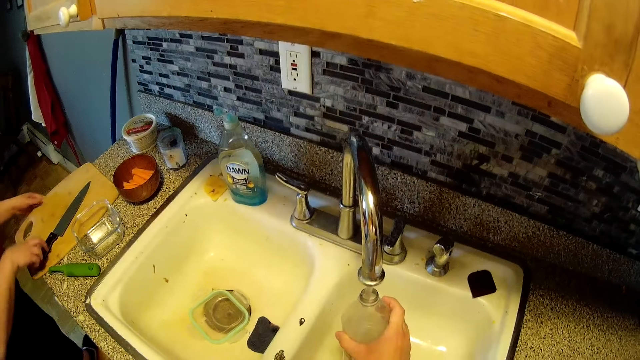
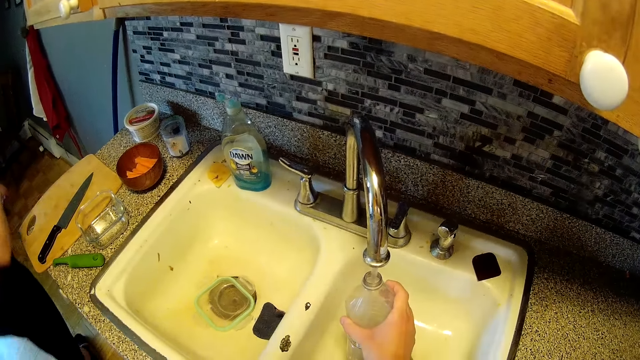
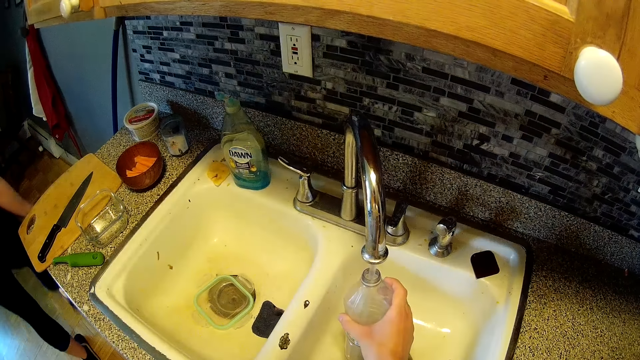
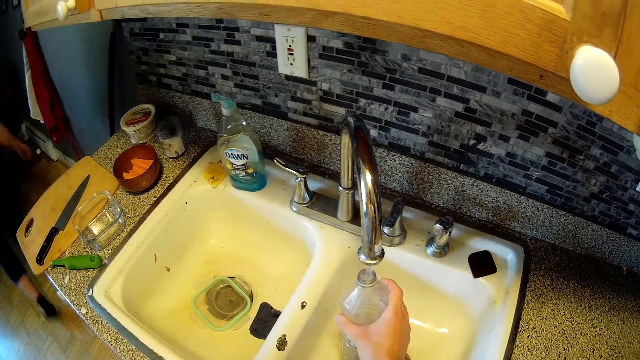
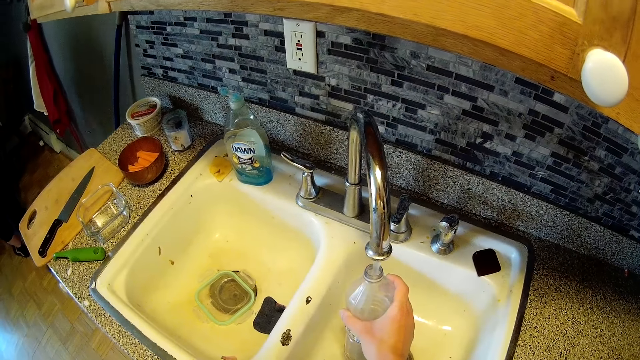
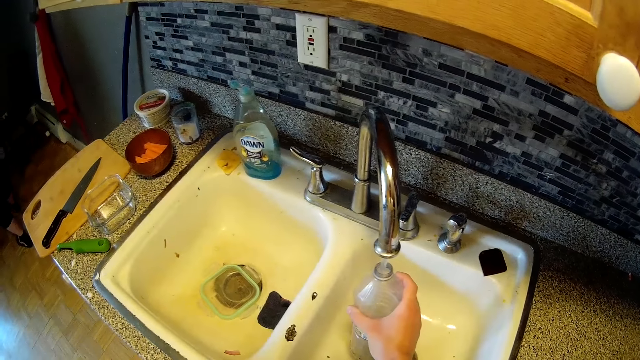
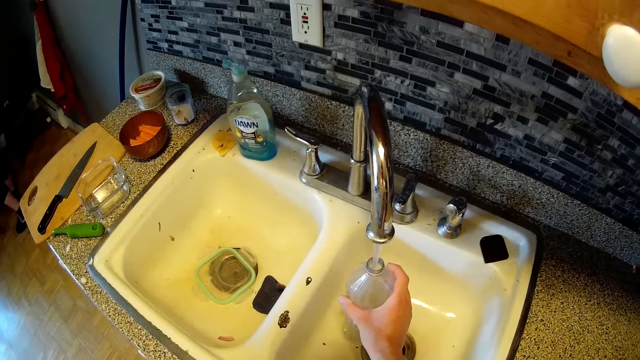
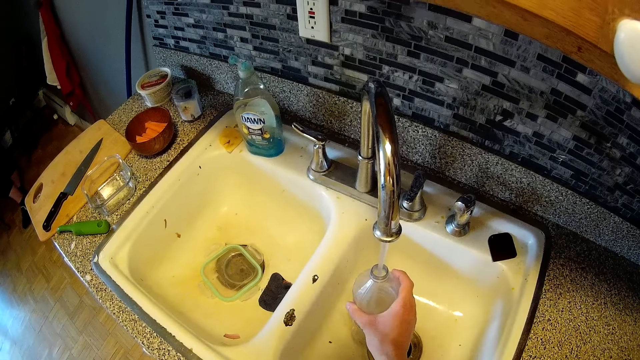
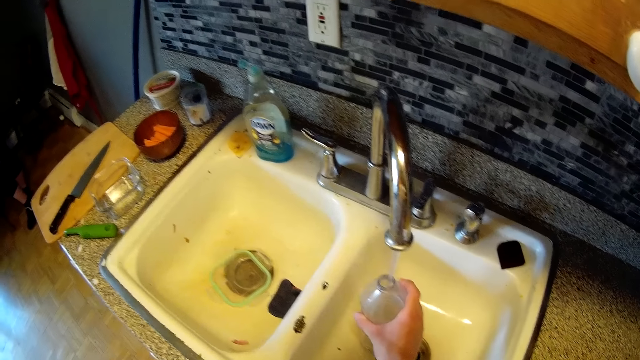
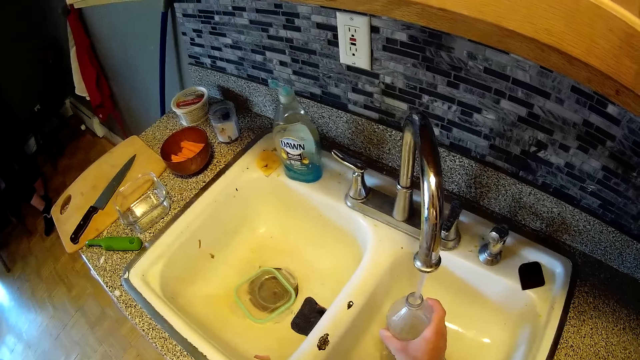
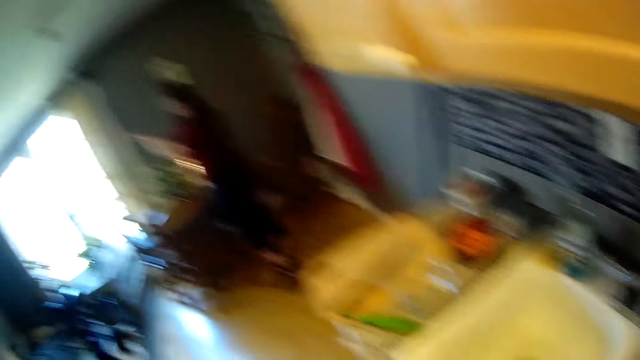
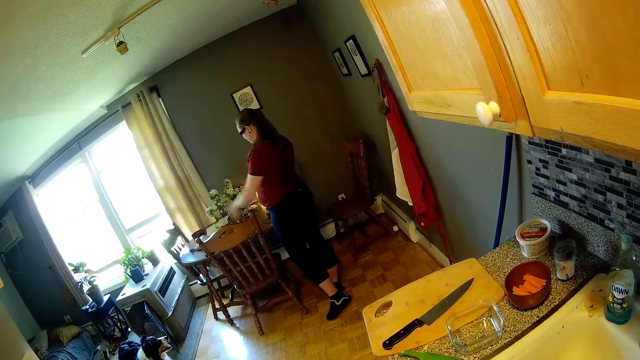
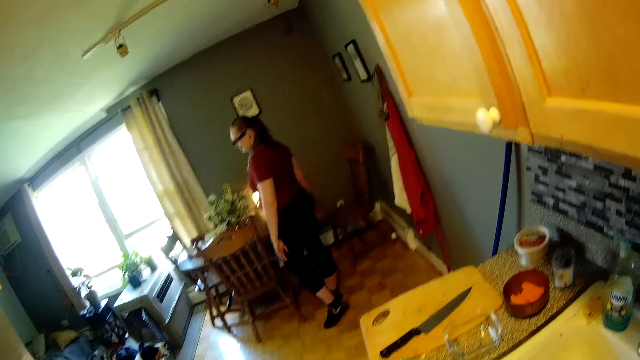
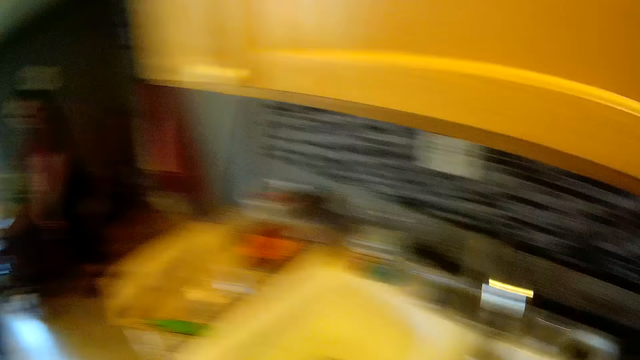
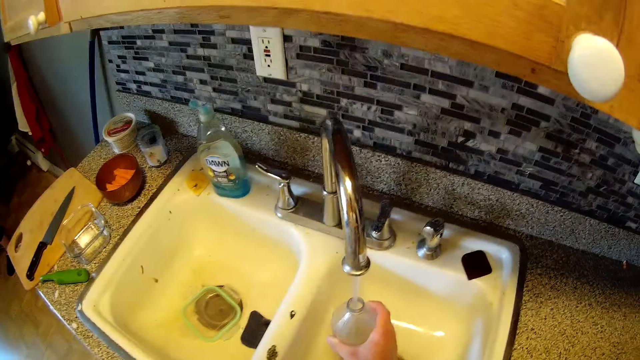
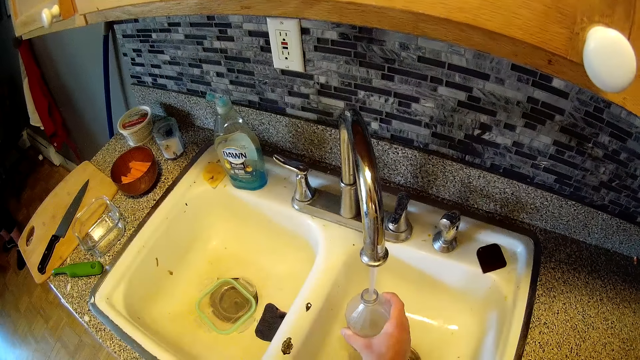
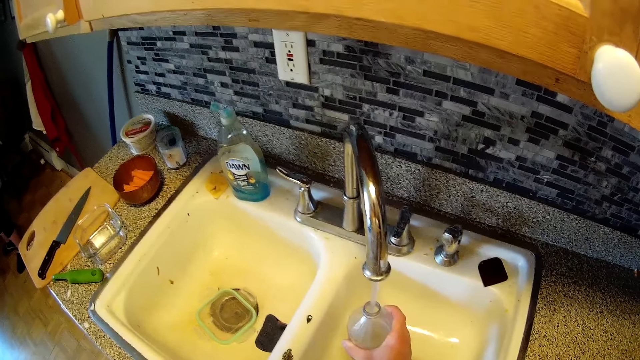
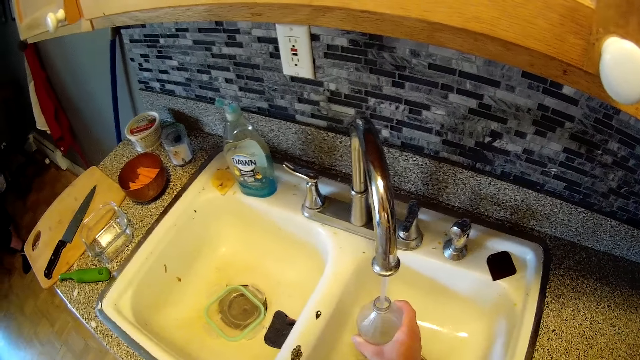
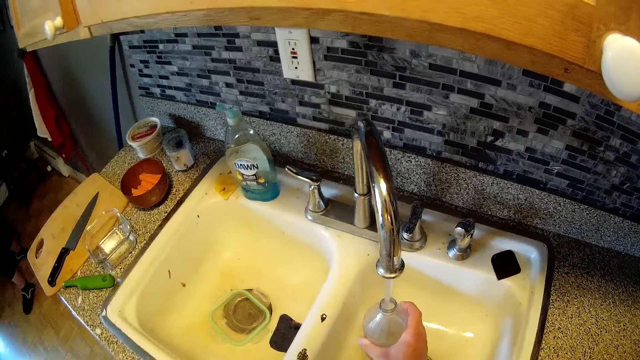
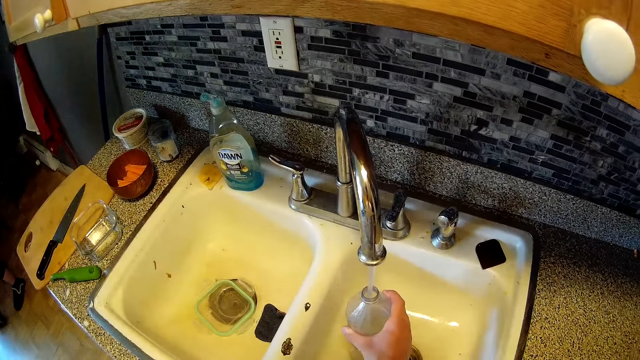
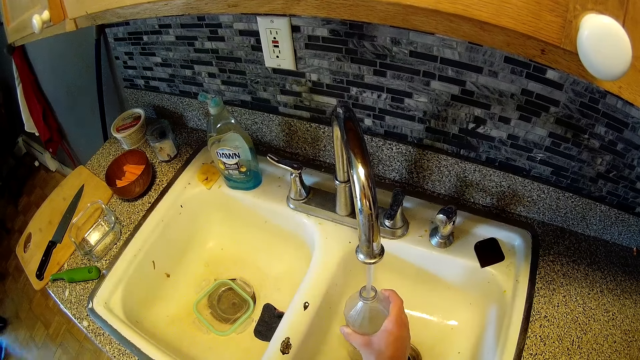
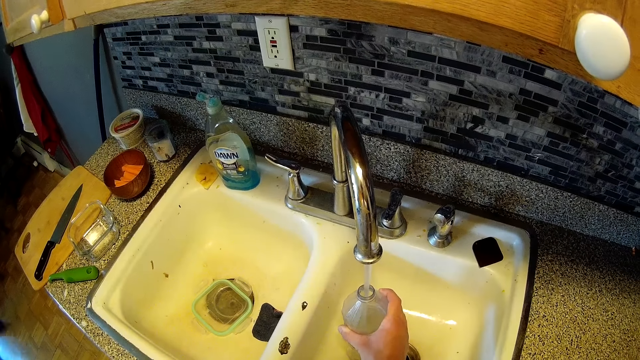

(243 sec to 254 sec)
The woman places the chopping board and knife on the counter top with both hands. The camera wearer puts water in the bottle. The woman converses with the camera wearer. The camera wearer interacts with the woman.

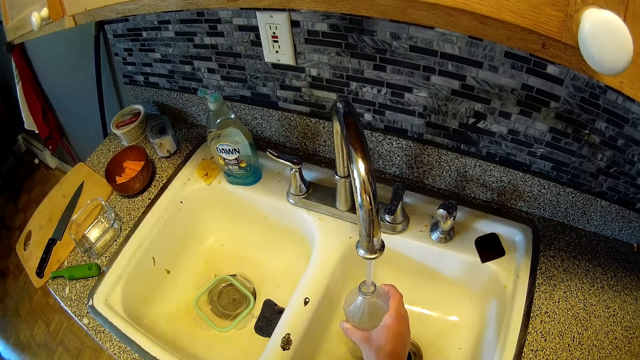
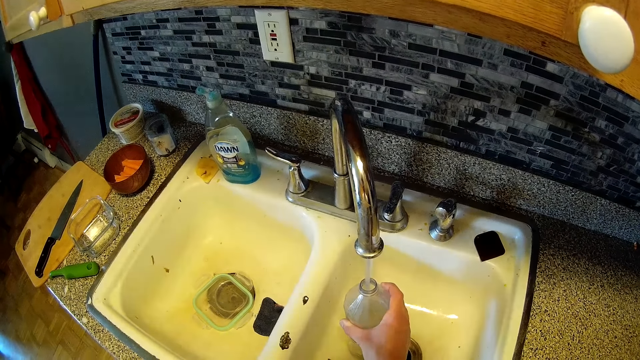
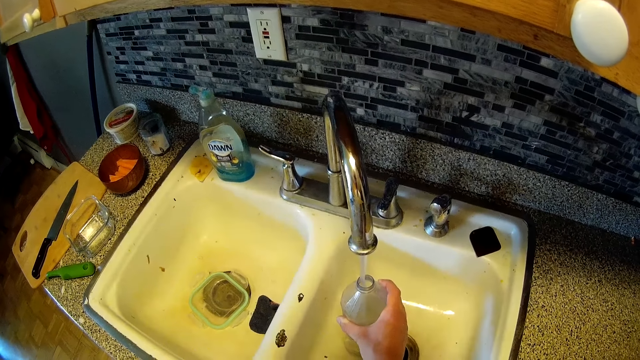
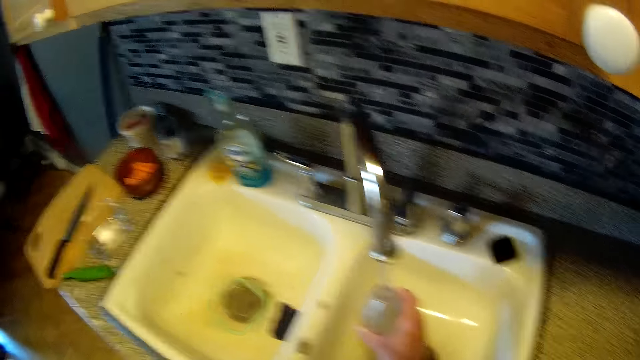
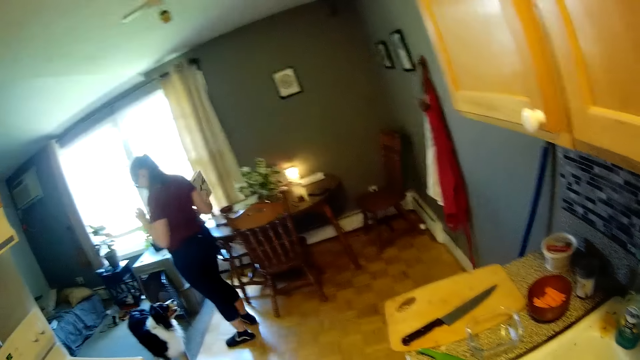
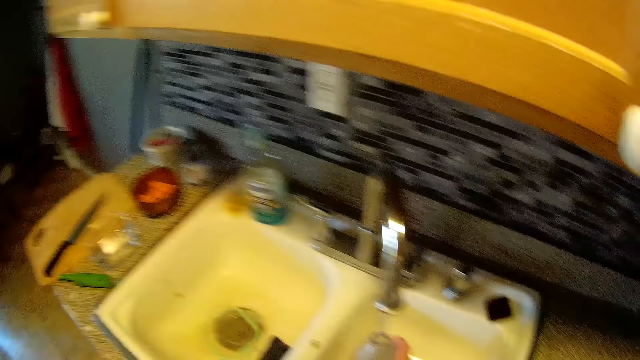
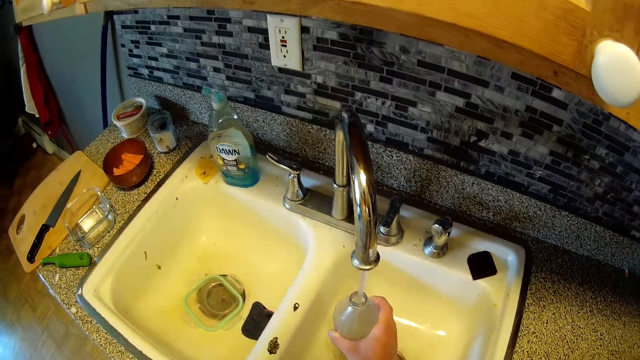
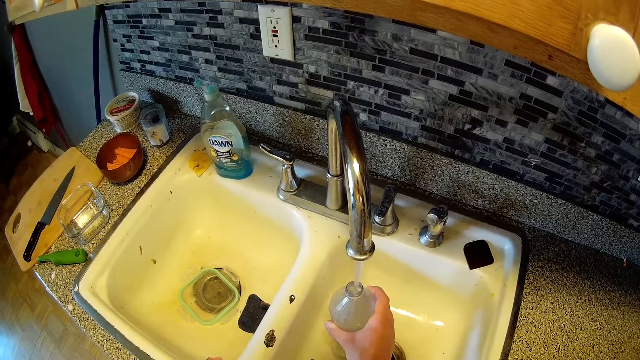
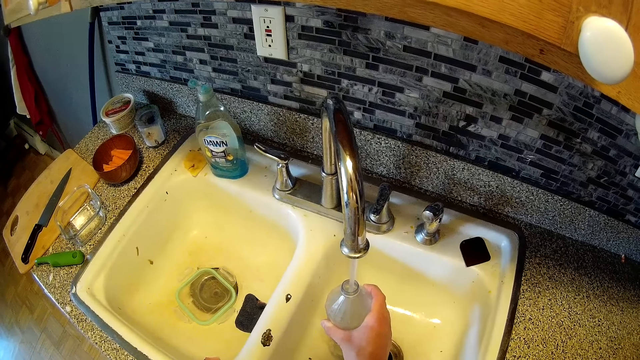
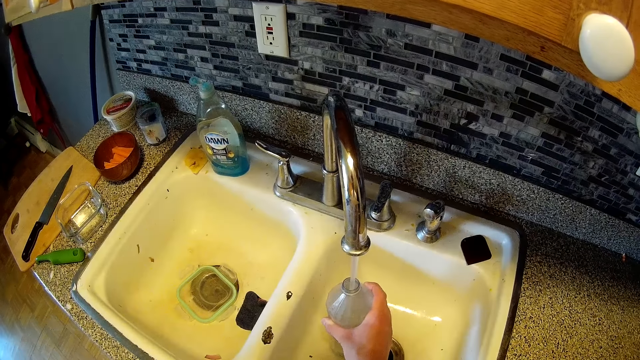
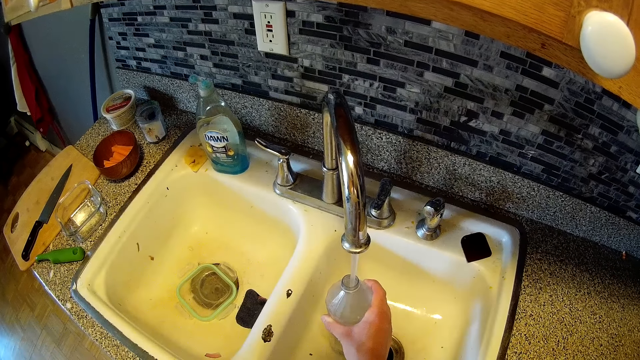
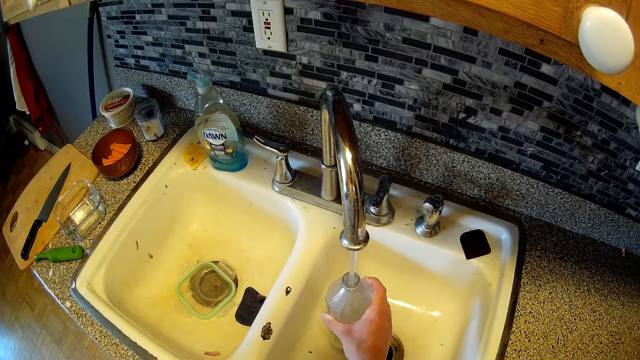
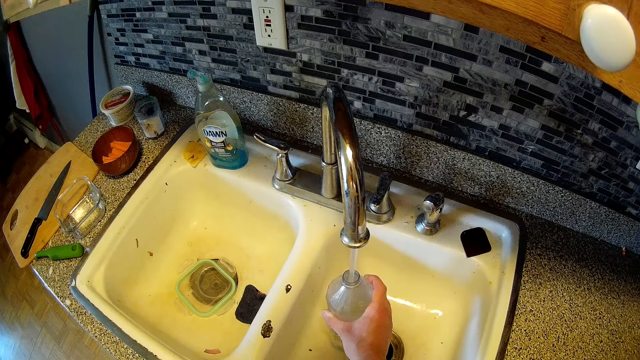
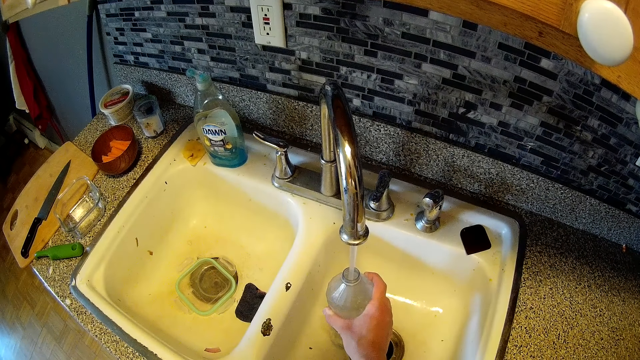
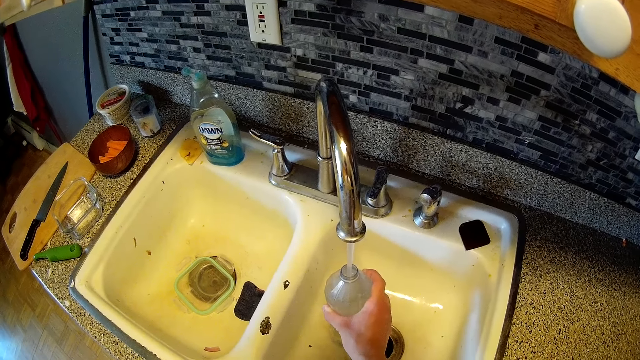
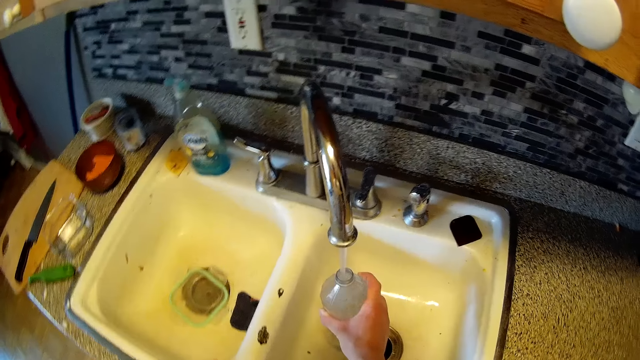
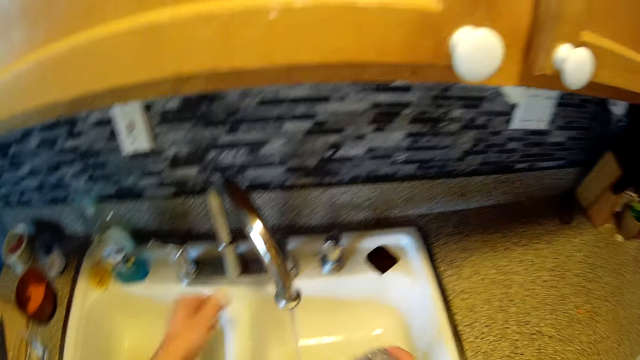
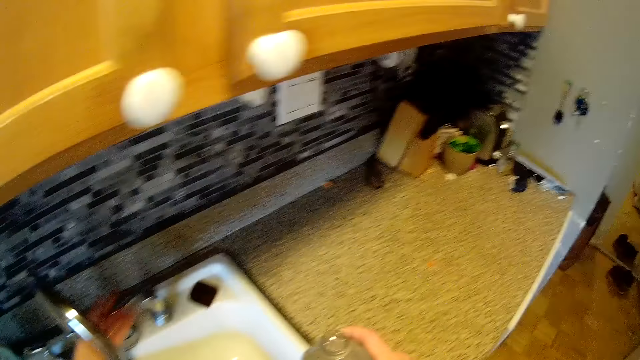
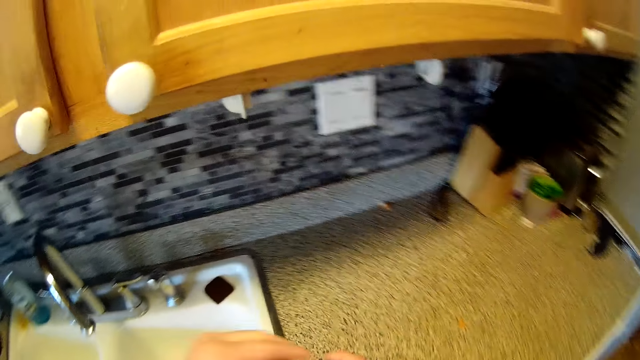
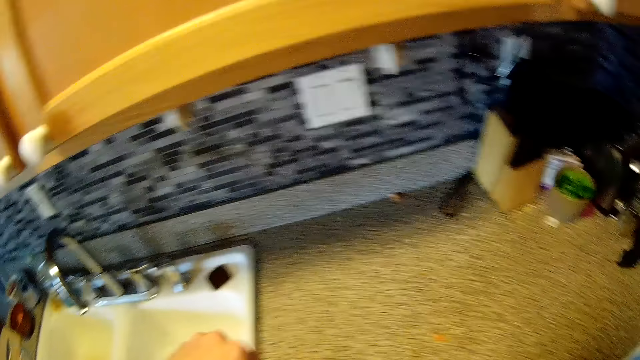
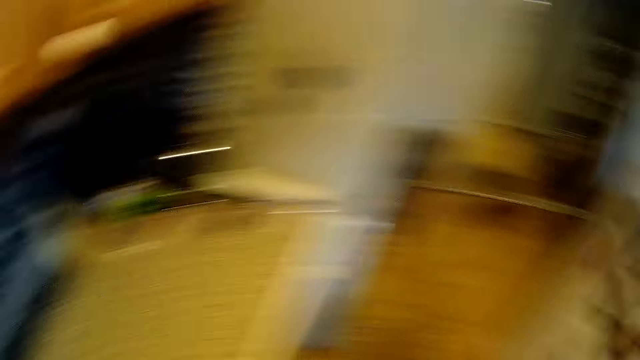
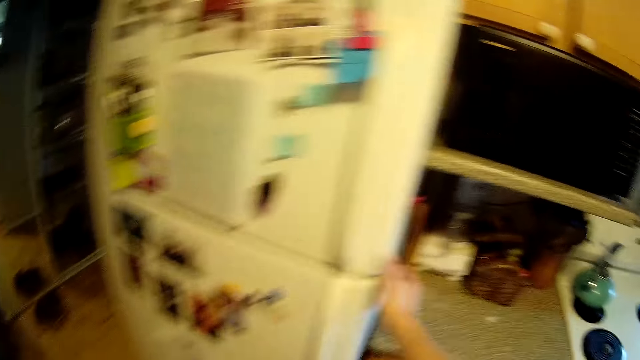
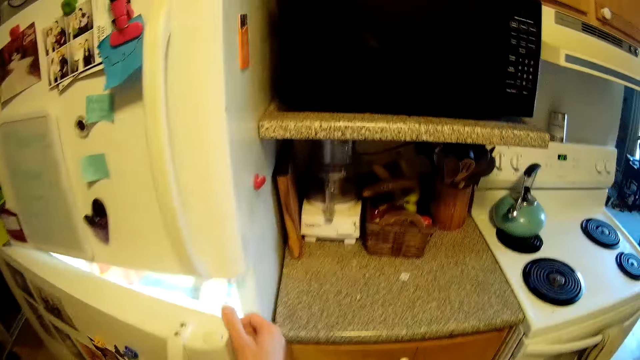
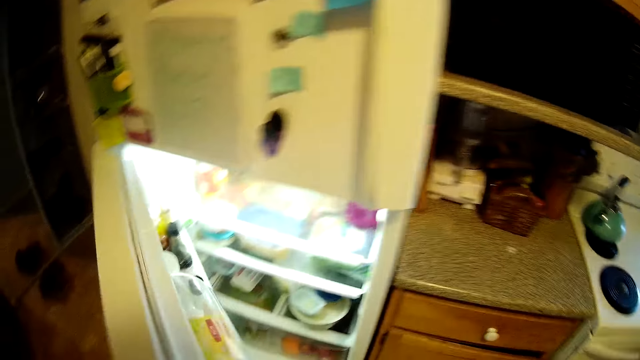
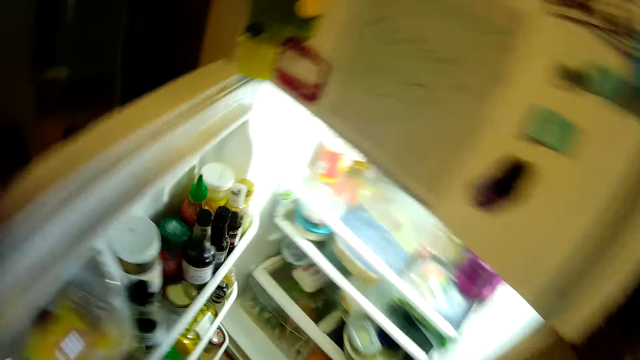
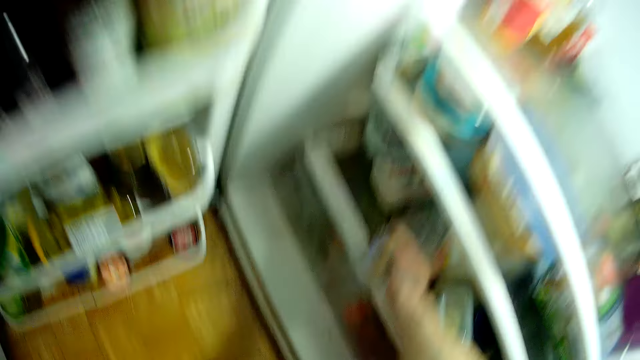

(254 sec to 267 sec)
The camera wearer looks around the room. He removes the bottle from the tap with his right hand. He closes the tap with his left hand. He walks in the room. He closes the bottle with the lid in his left hand. He opens the fridge with his right hand.
